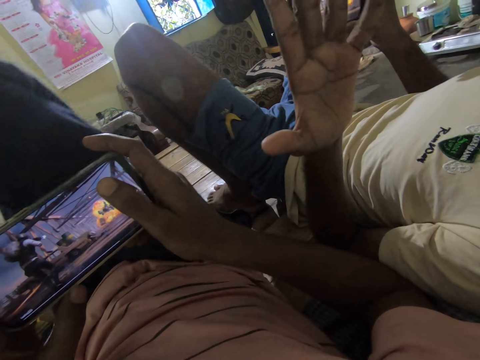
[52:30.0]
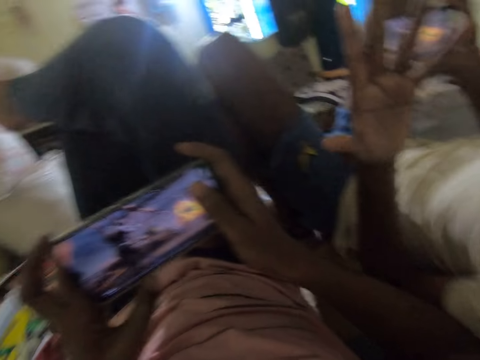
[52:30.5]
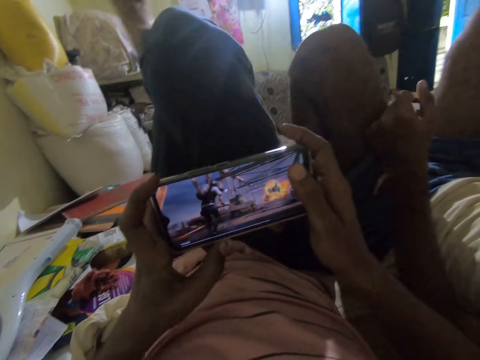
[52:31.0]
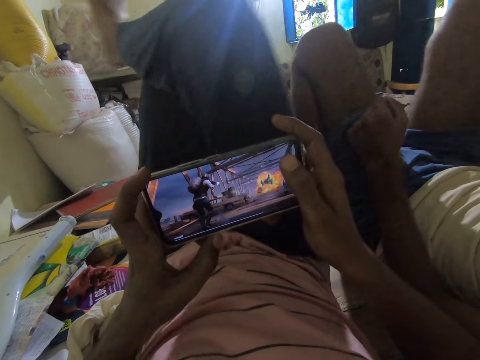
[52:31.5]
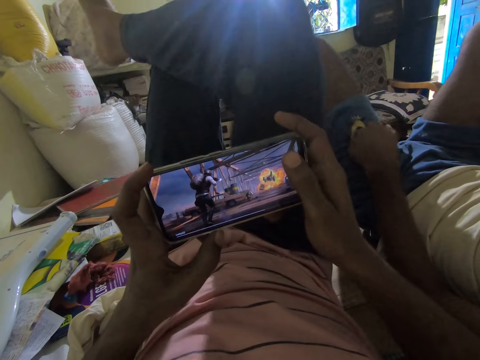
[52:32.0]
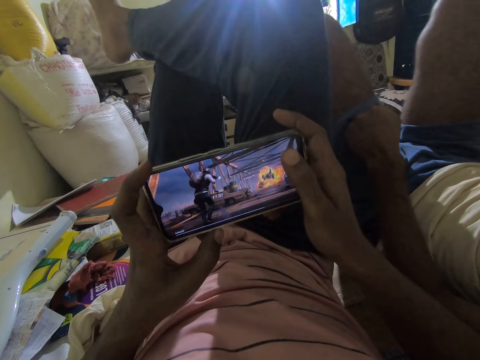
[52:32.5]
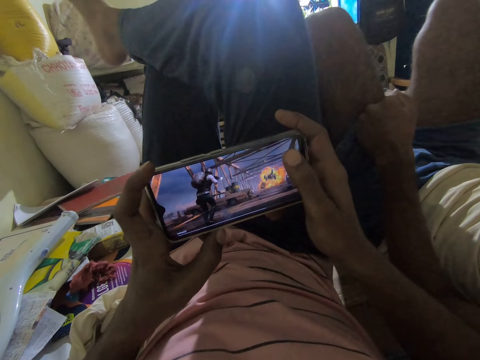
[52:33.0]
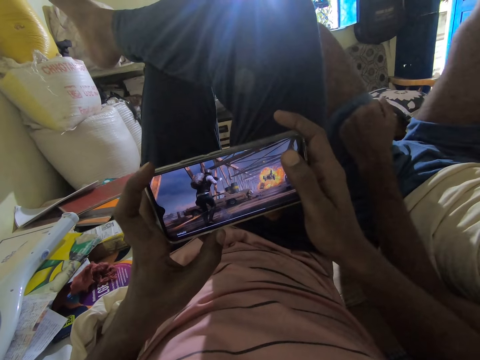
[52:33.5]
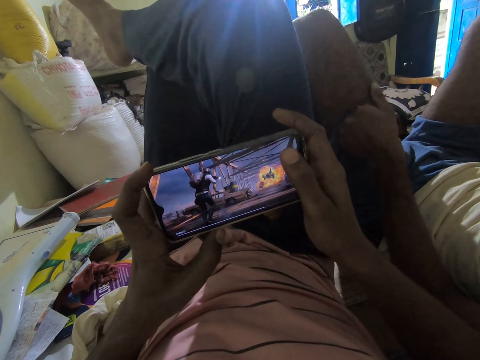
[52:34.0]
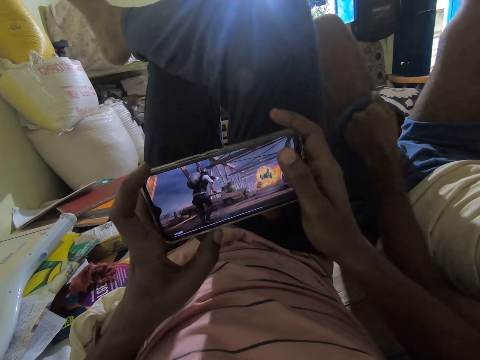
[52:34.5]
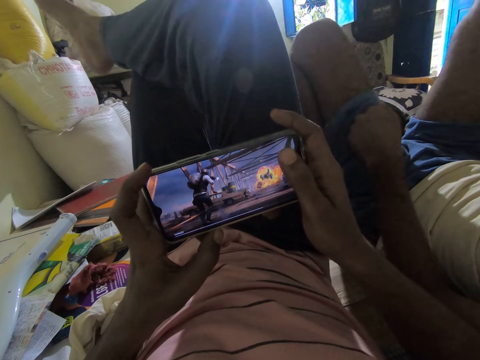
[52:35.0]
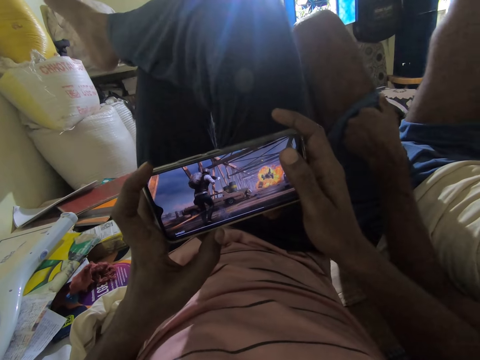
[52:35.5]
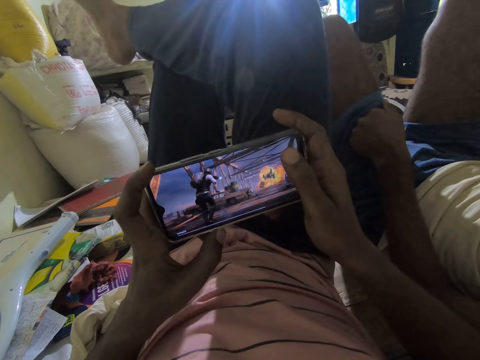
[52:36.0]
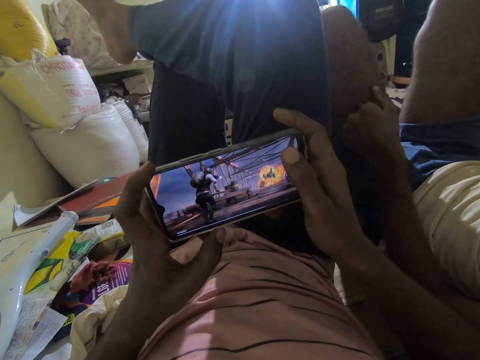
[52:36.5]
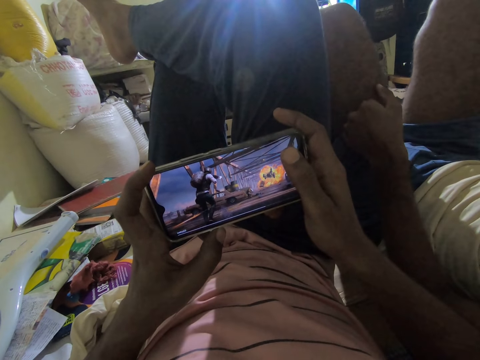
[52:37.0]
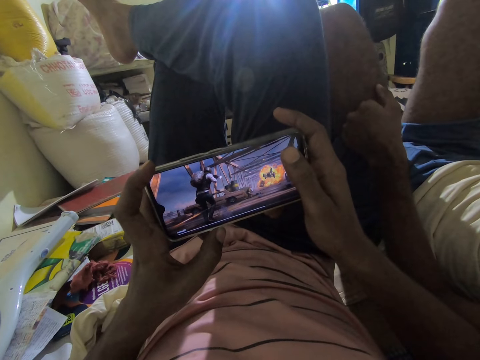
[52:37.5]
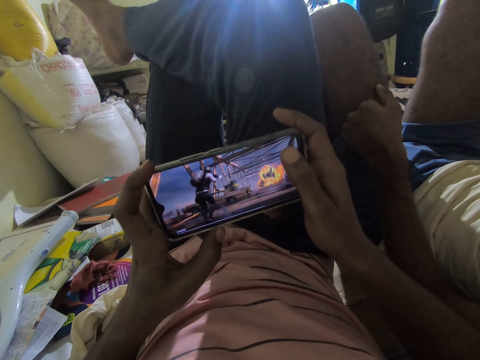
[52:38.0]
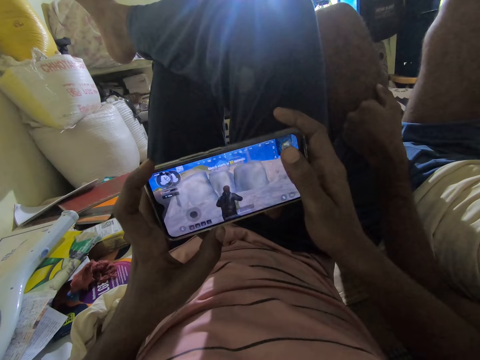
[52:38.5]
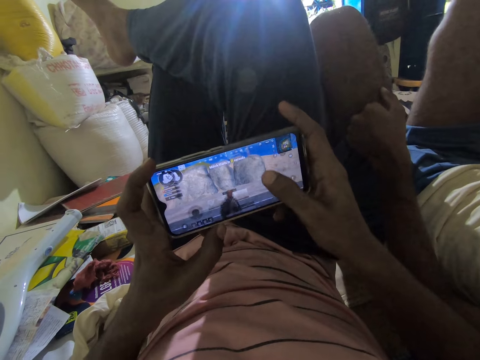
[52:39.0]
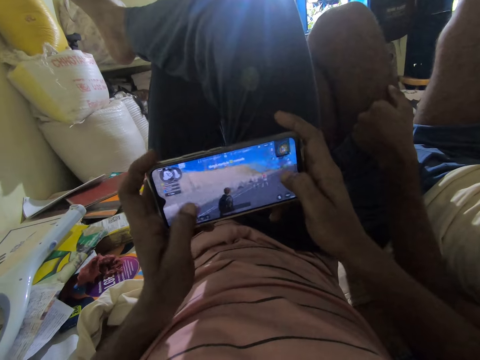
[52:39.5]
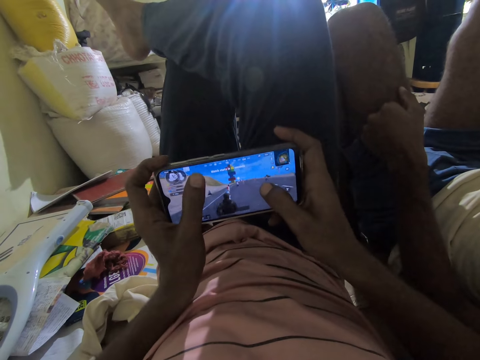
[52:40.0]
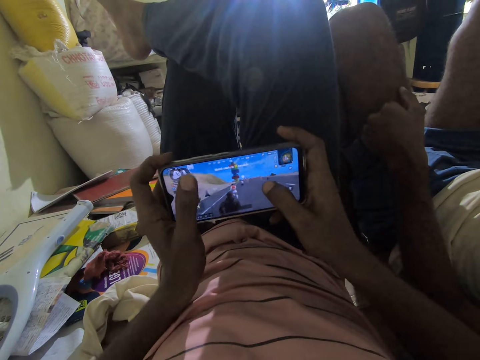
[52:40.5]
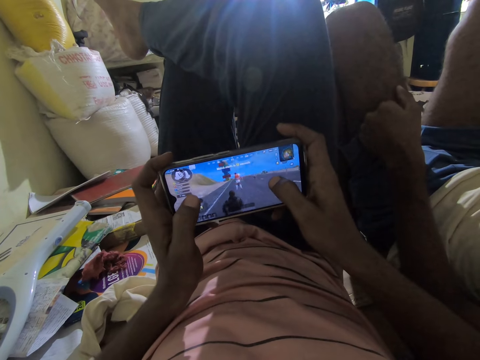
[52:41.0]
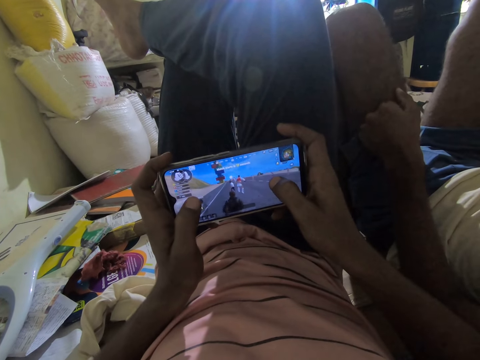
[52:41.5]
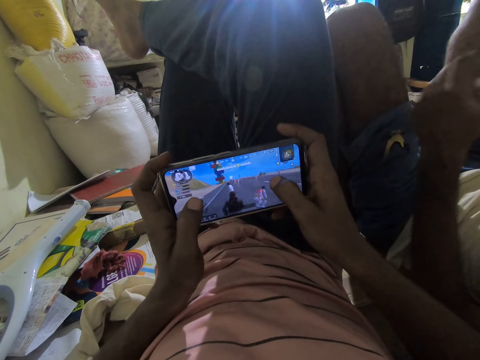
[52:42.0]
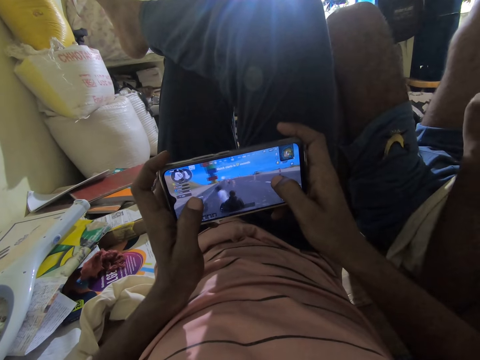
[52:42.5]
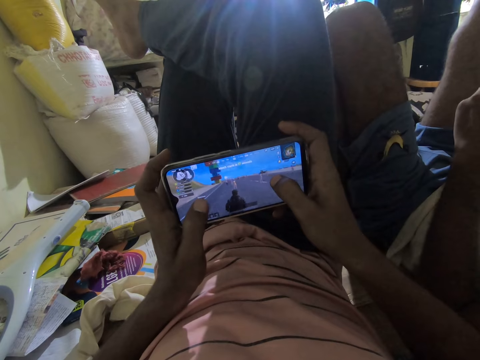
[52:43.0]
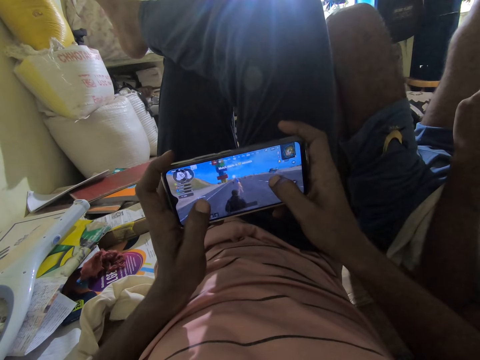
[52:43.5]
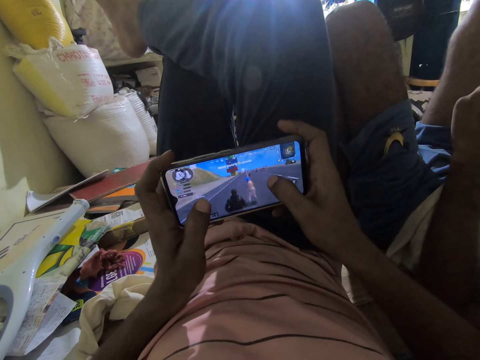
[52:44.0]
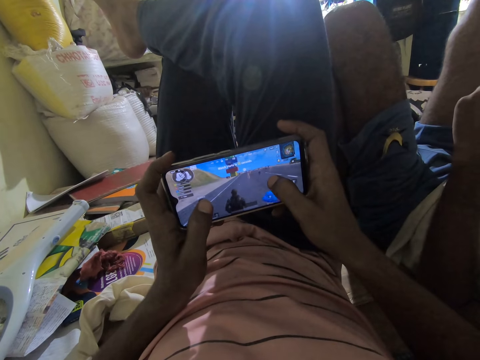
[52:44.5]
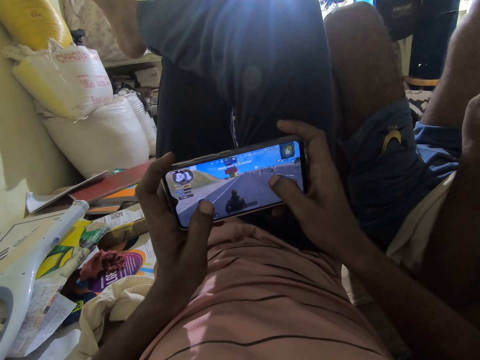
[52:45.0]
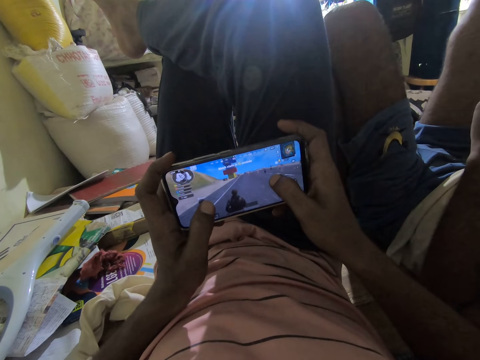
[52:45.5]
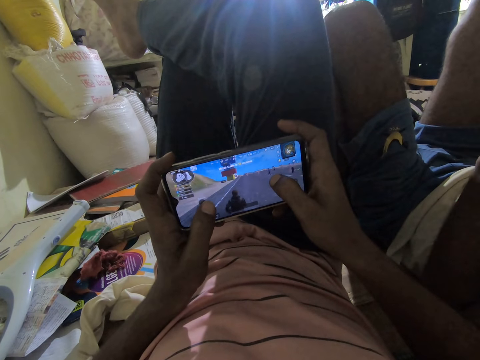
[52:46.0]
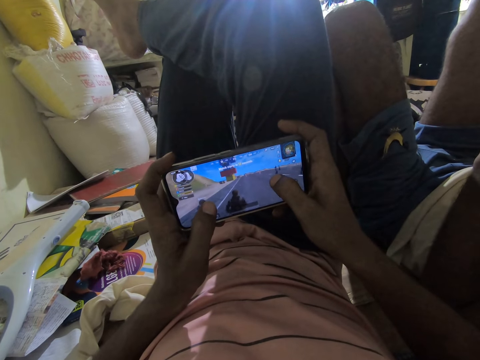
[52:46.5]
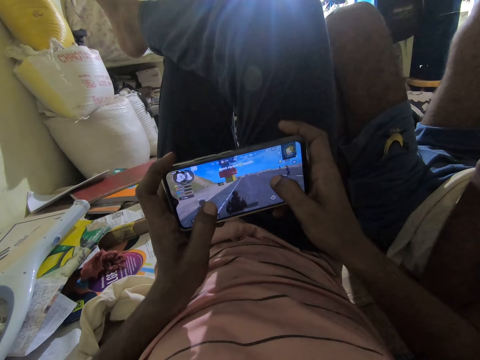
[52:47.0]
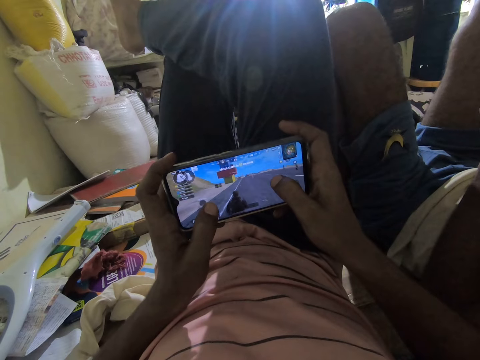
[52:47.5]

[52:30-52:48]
A man throws up a left hand in the air. The camera wearer swings a right leg. They play a game in a phone. The man swings up the thighs. The man holds up a thigh. The camera wearer talks in a room. The man talks to the camera wearer. The camera wearer plays a game in the phone. They talk in the room. They play a video game on the phone. The man lifts up the left hand. The camera wearer plays a game in the phone.

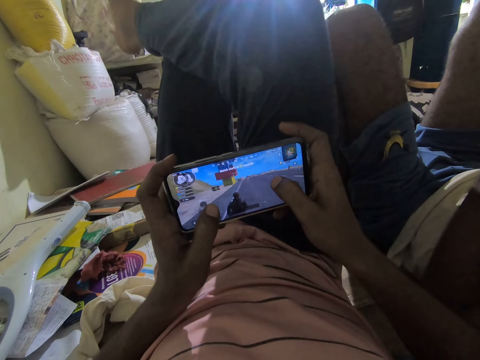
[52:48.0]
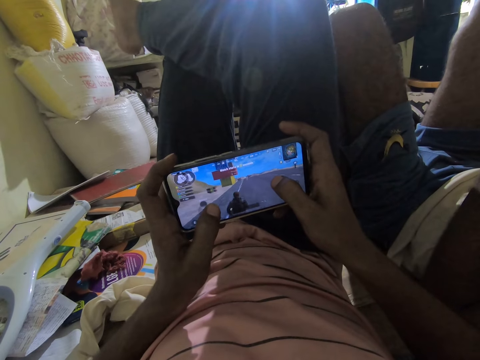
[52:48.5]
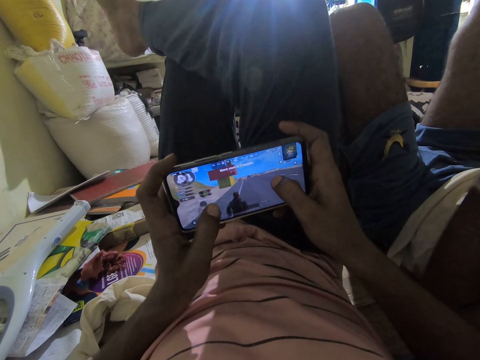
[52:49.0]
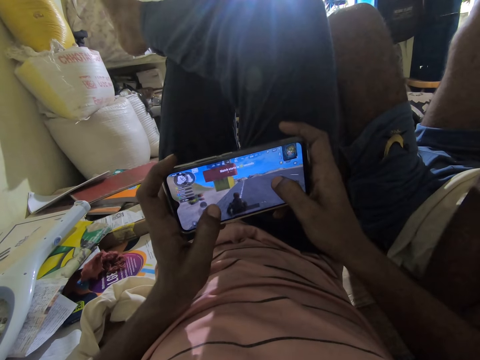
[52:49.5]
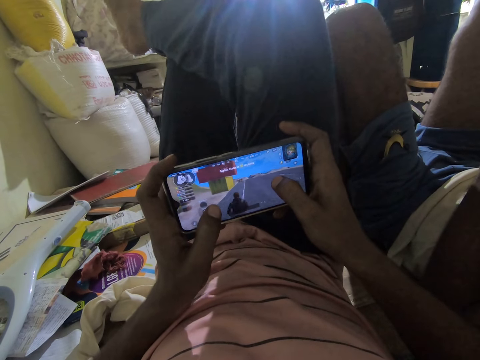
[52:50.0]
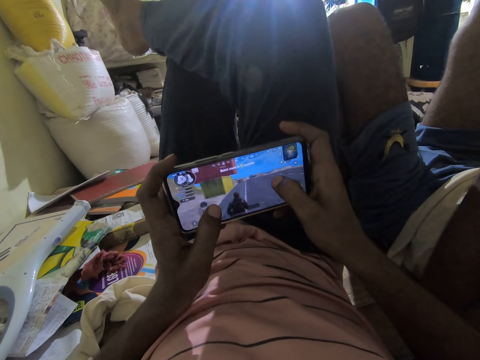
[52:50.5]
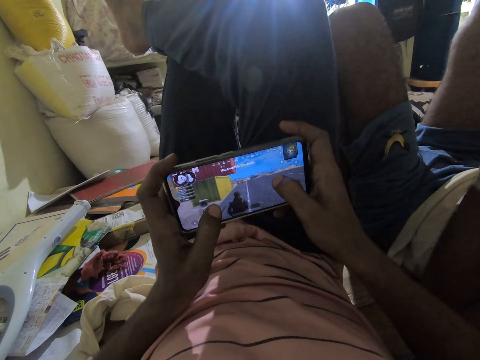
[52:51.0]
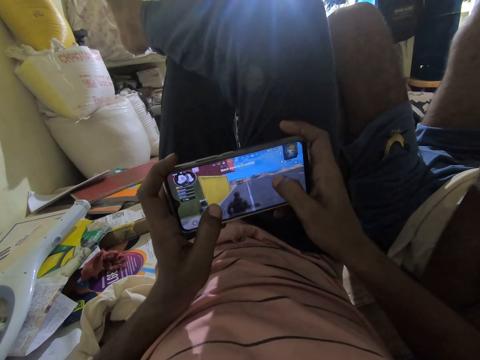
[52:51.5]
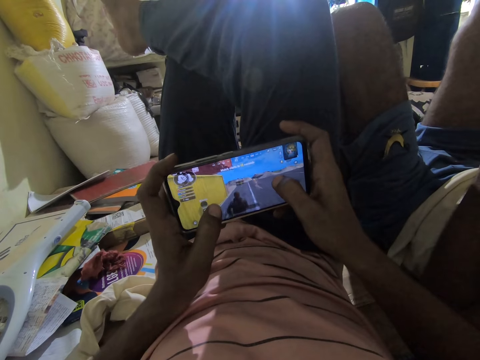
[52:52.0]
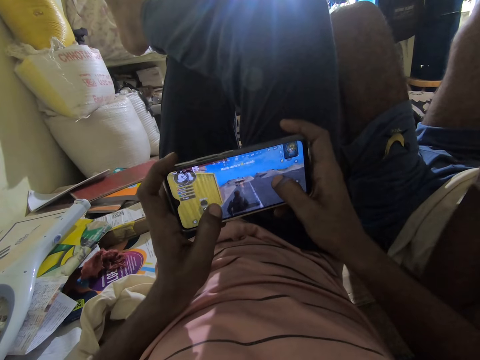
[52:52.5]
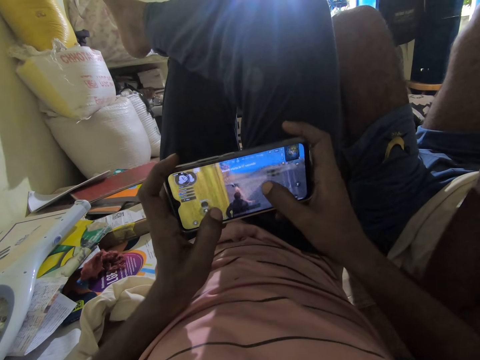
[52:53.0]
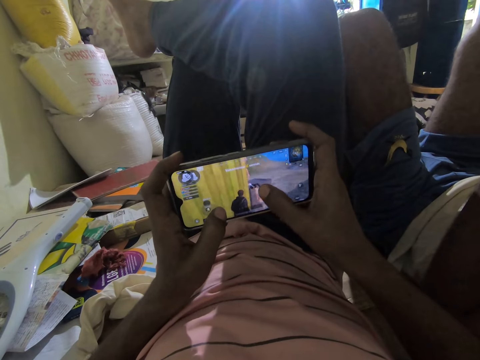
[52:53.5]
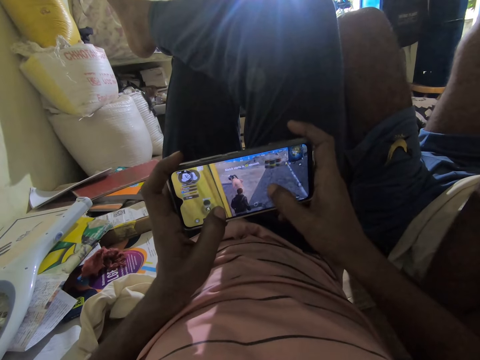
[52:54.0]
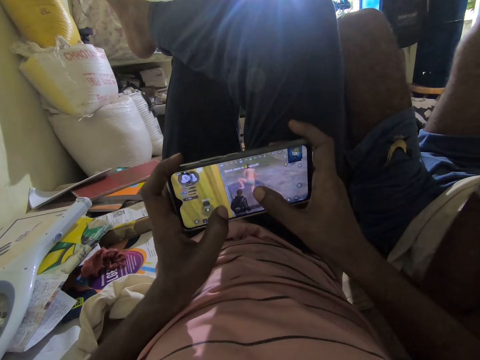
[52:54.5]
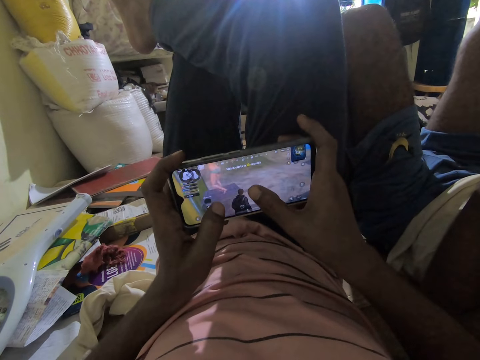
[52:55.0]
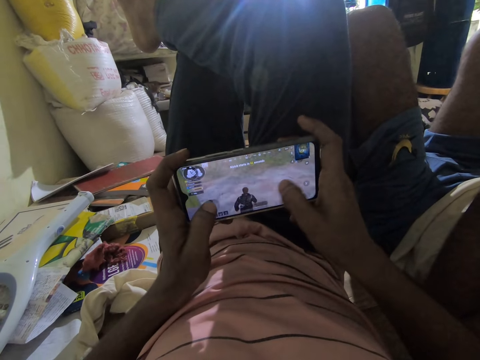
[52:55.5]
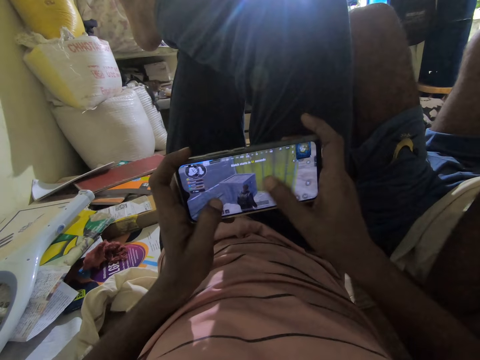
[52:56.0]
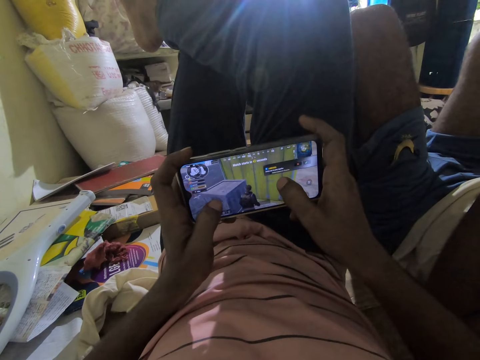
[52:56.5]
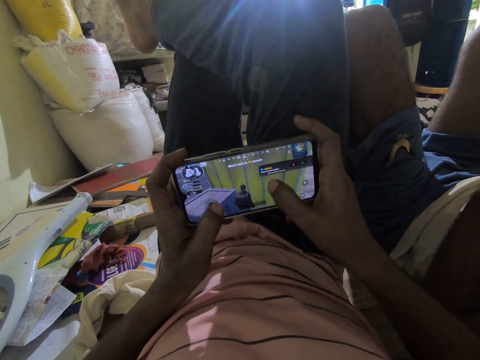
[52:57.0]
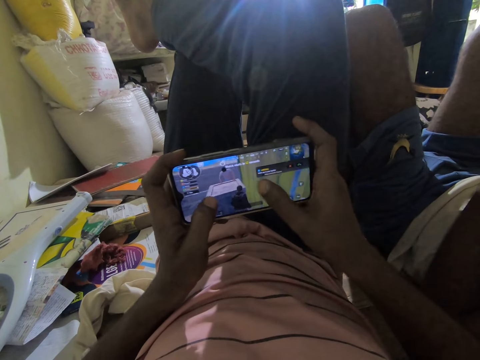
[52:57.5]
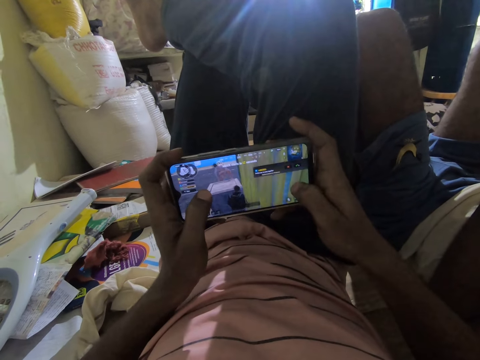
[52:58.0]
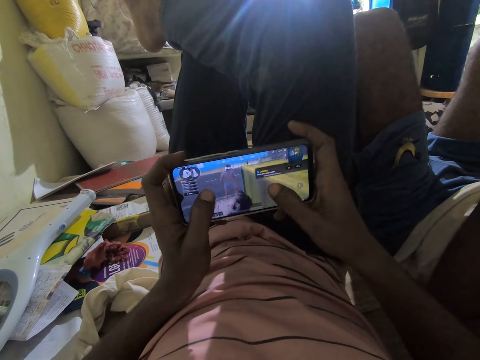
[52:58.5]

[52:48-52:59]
The camera wearer swings a right leg. They play a game in a phone. They talk.
